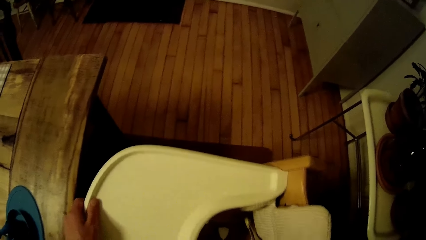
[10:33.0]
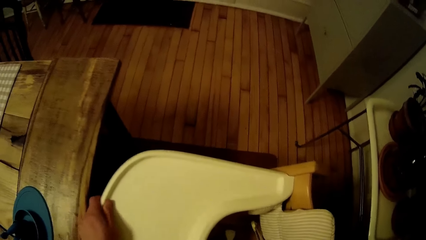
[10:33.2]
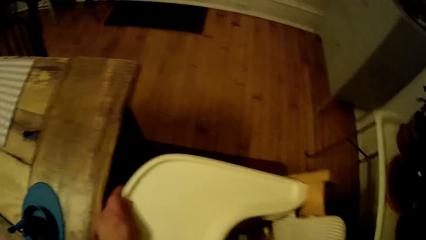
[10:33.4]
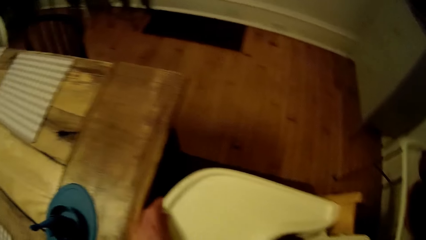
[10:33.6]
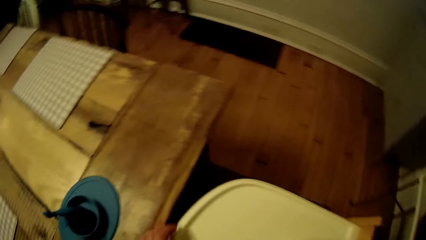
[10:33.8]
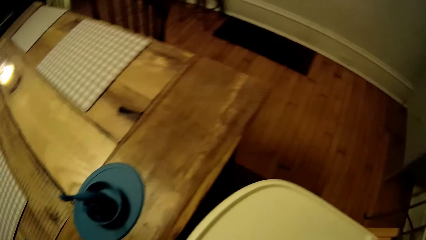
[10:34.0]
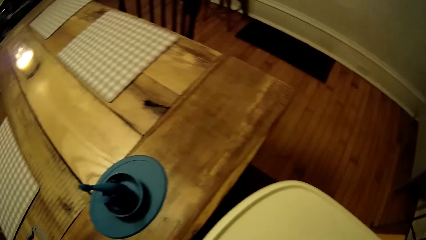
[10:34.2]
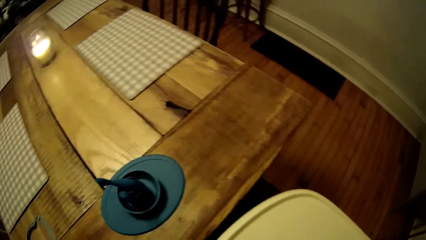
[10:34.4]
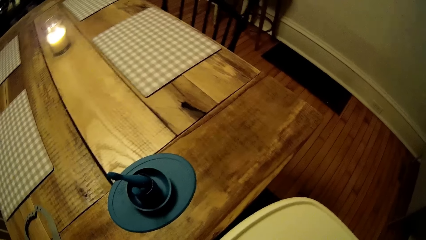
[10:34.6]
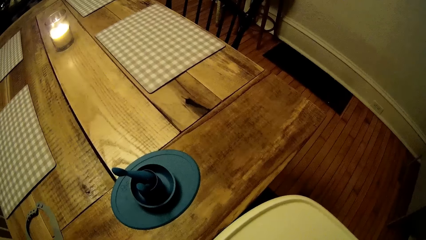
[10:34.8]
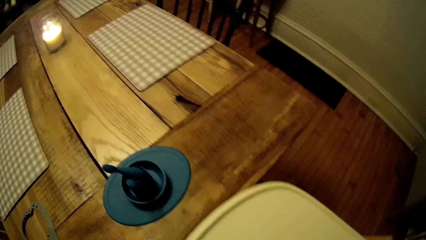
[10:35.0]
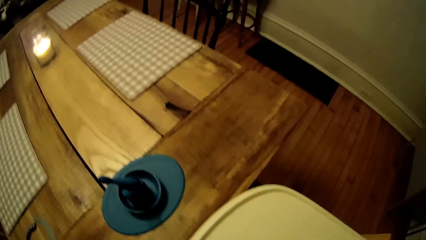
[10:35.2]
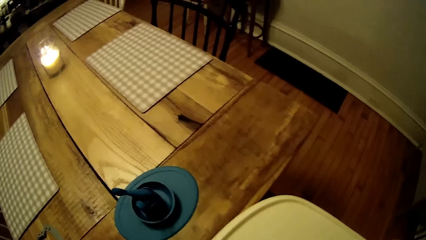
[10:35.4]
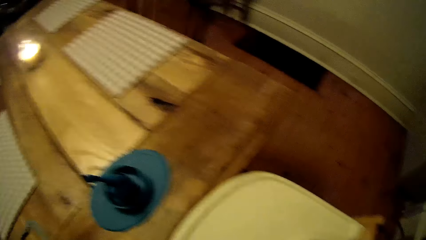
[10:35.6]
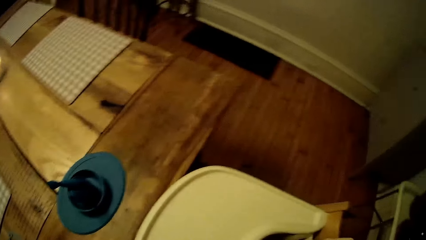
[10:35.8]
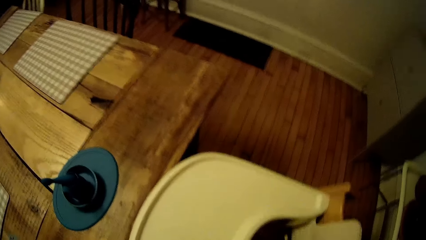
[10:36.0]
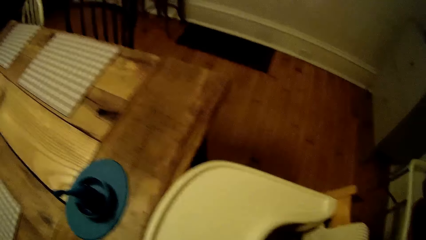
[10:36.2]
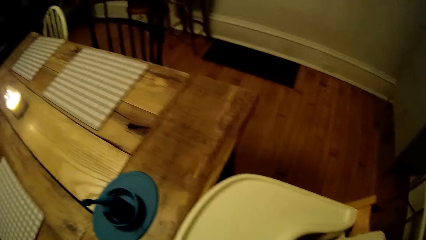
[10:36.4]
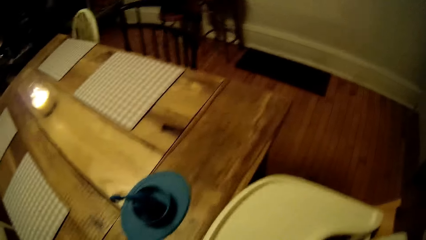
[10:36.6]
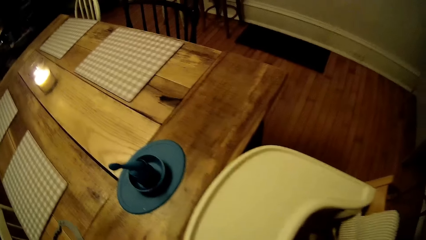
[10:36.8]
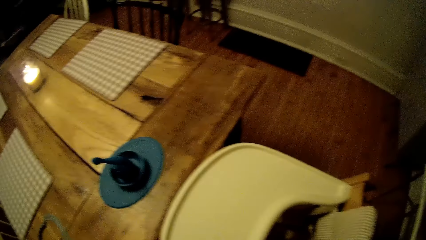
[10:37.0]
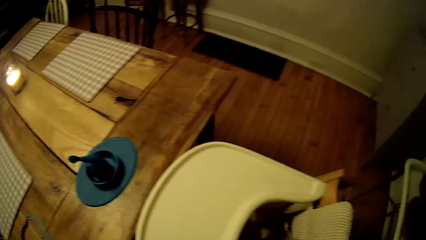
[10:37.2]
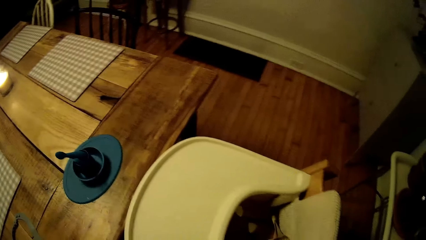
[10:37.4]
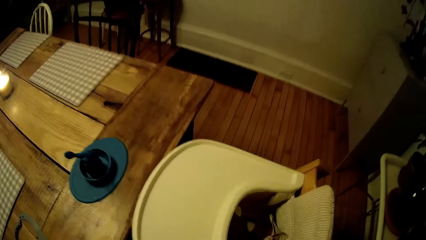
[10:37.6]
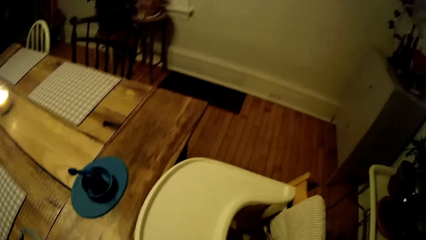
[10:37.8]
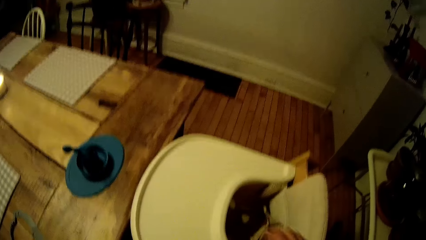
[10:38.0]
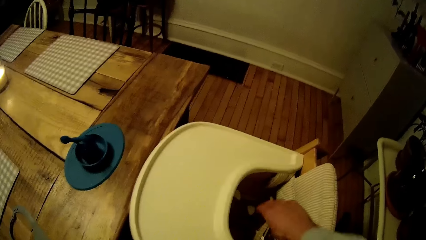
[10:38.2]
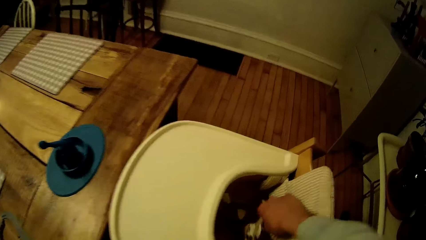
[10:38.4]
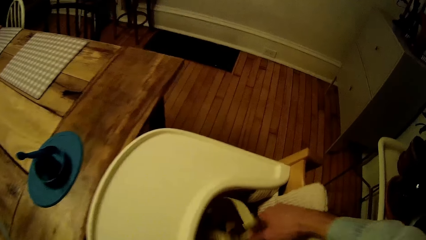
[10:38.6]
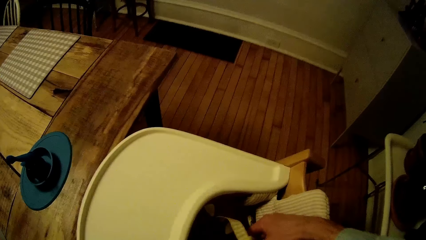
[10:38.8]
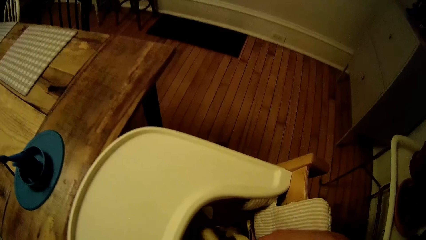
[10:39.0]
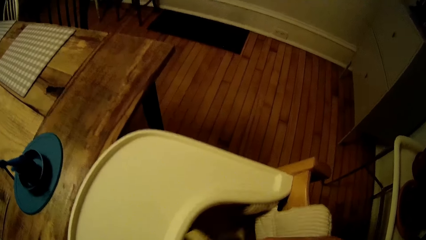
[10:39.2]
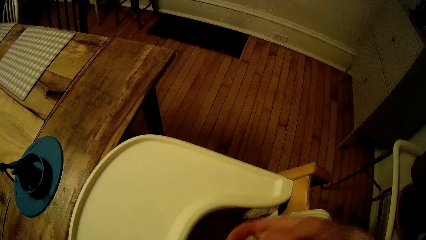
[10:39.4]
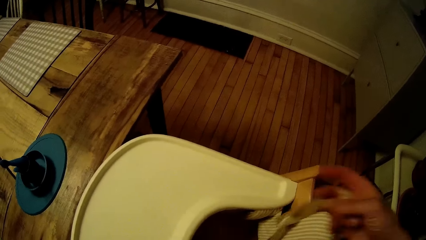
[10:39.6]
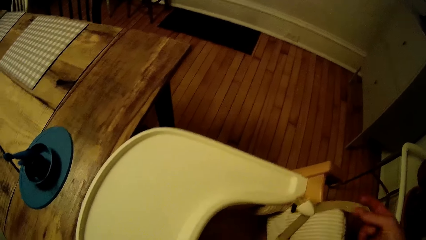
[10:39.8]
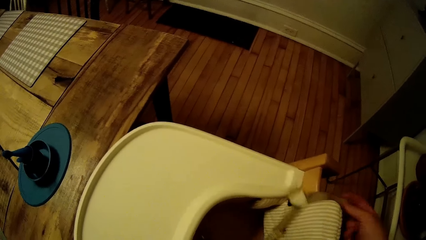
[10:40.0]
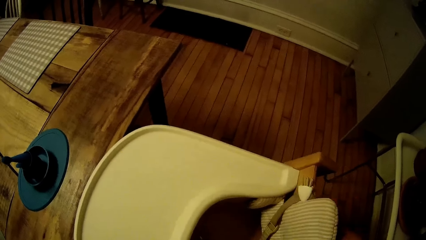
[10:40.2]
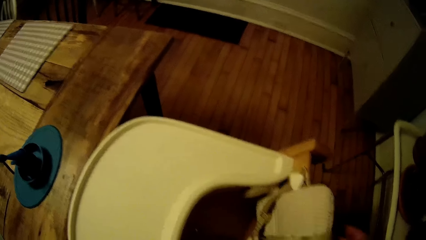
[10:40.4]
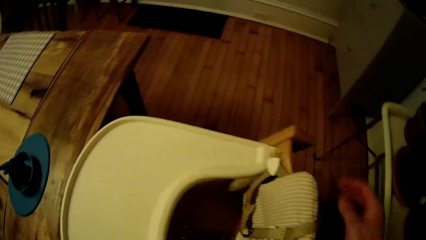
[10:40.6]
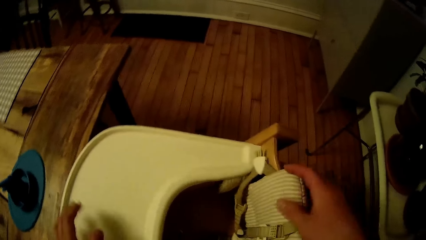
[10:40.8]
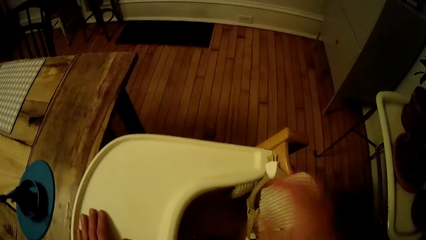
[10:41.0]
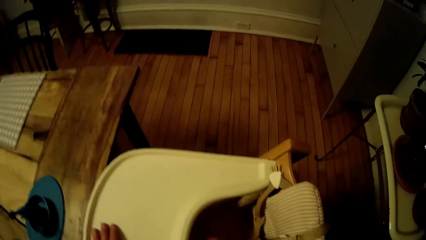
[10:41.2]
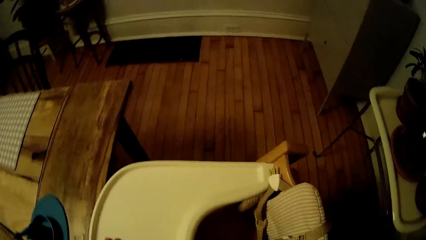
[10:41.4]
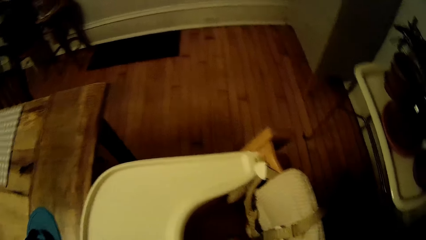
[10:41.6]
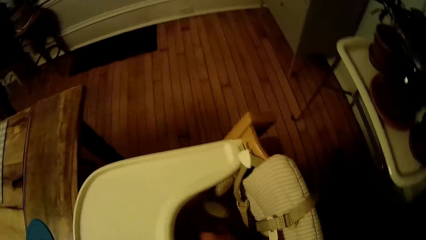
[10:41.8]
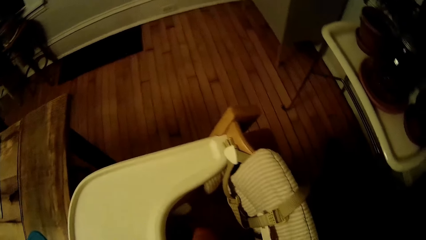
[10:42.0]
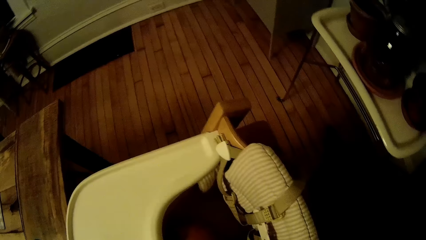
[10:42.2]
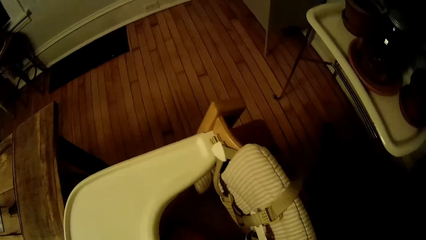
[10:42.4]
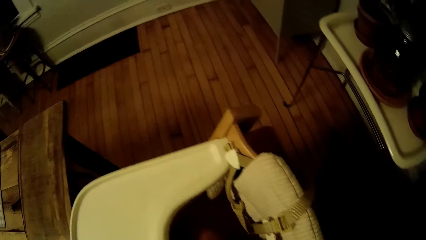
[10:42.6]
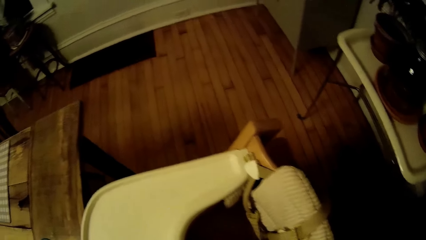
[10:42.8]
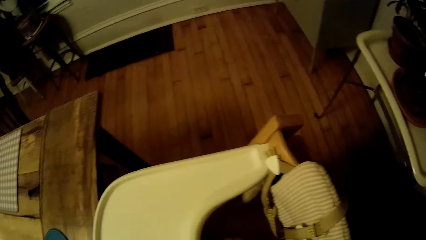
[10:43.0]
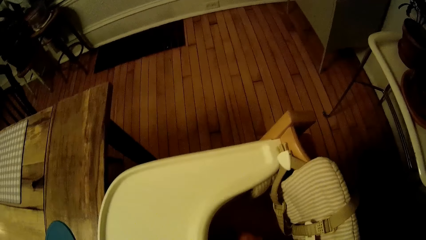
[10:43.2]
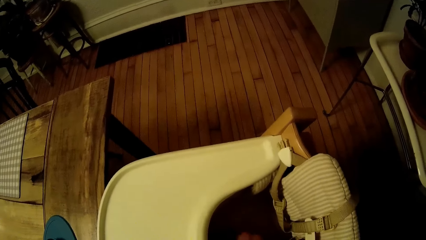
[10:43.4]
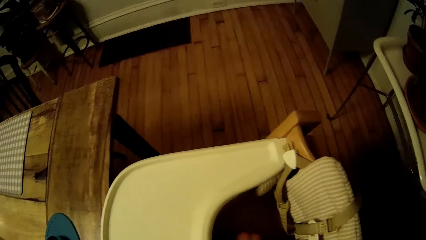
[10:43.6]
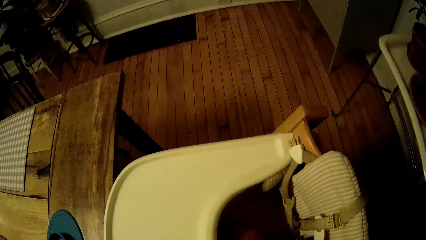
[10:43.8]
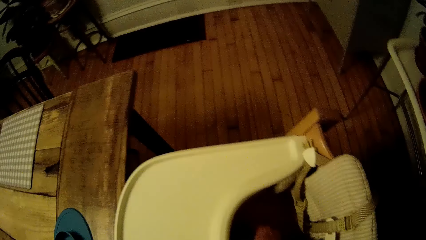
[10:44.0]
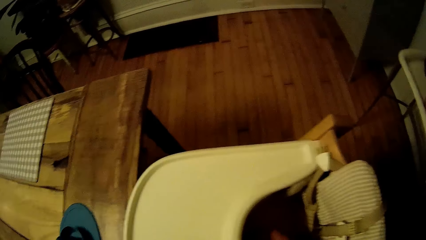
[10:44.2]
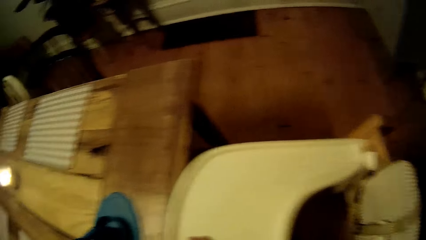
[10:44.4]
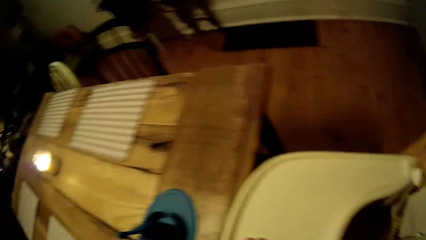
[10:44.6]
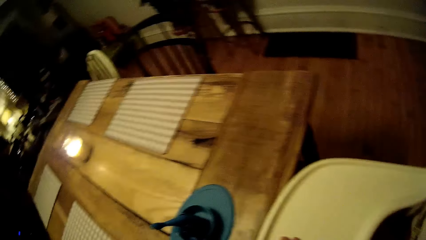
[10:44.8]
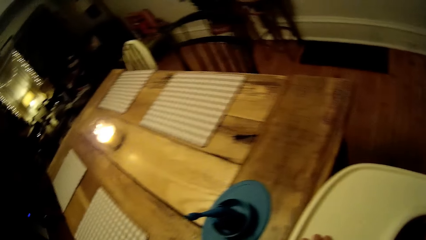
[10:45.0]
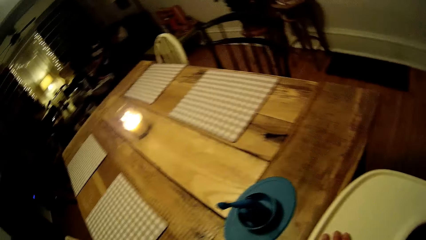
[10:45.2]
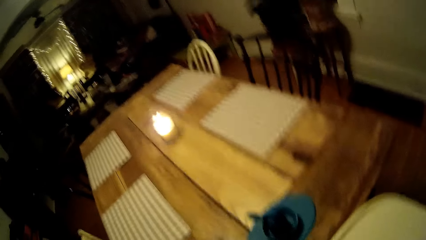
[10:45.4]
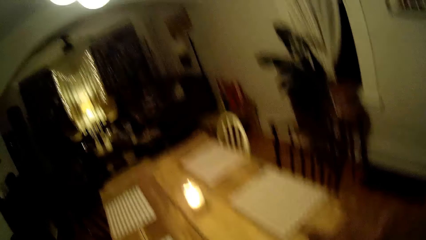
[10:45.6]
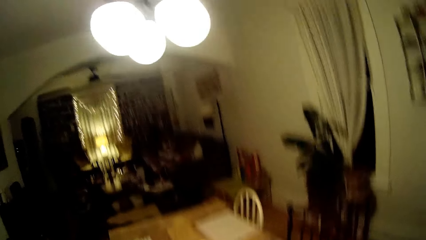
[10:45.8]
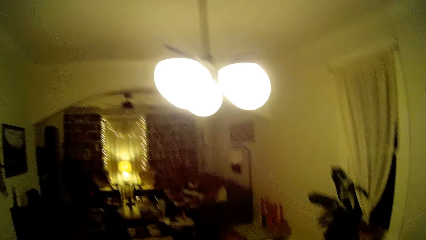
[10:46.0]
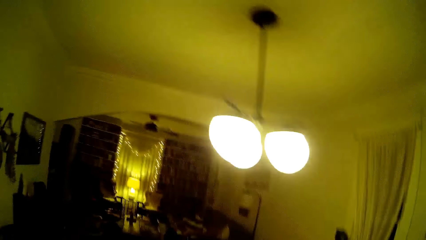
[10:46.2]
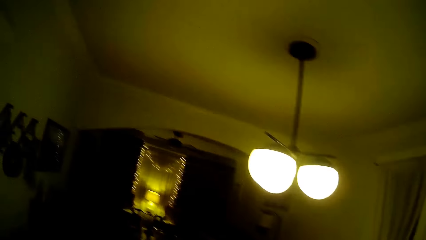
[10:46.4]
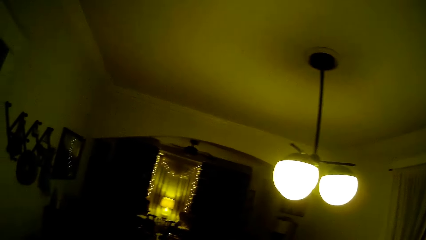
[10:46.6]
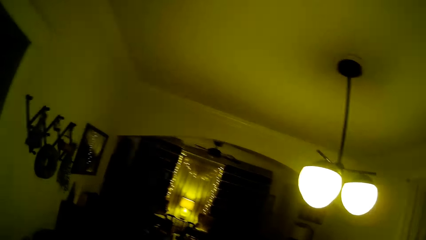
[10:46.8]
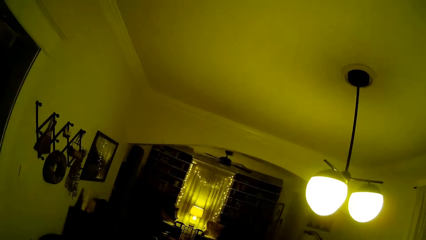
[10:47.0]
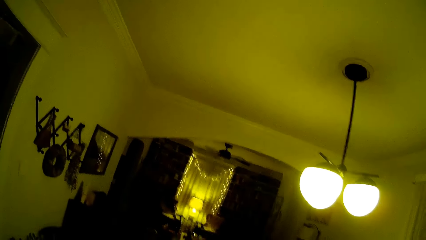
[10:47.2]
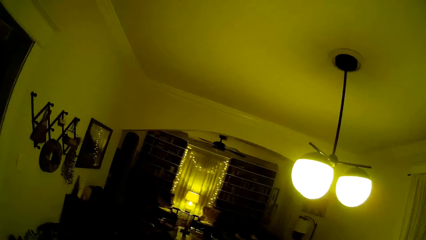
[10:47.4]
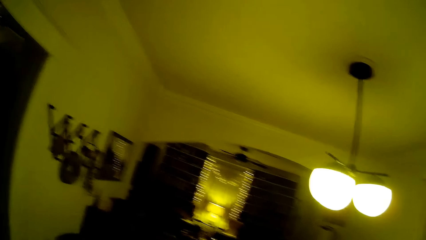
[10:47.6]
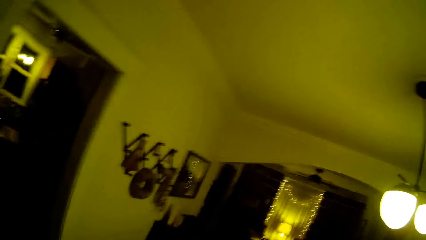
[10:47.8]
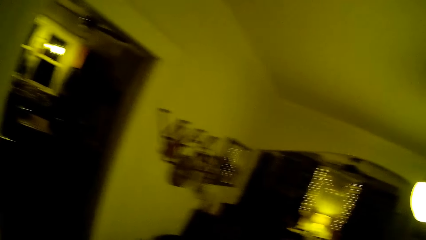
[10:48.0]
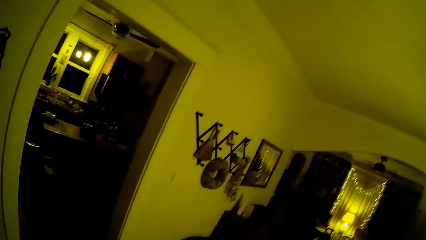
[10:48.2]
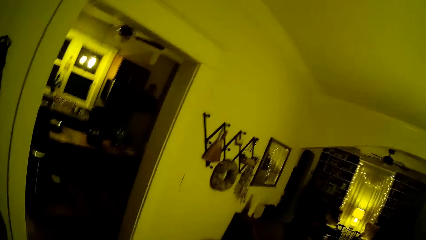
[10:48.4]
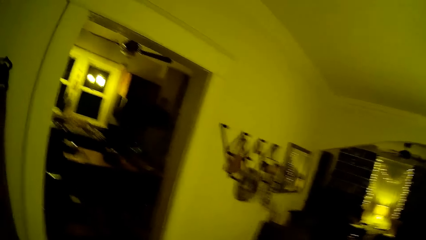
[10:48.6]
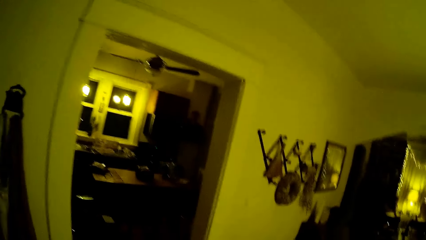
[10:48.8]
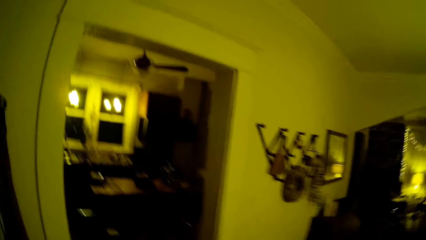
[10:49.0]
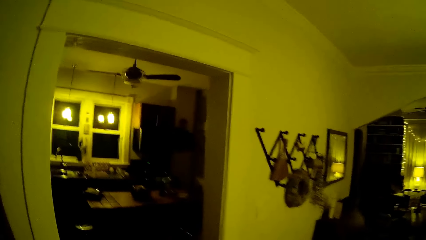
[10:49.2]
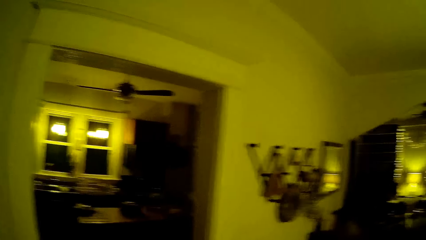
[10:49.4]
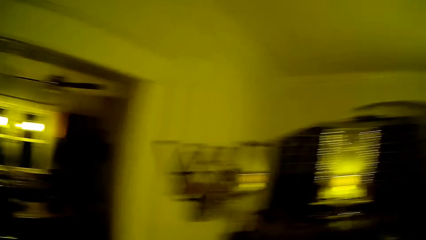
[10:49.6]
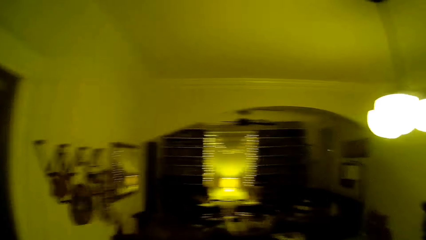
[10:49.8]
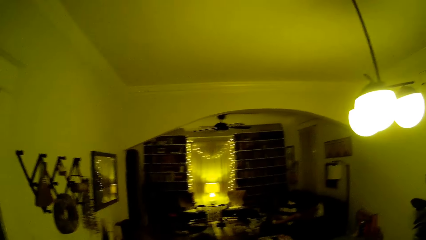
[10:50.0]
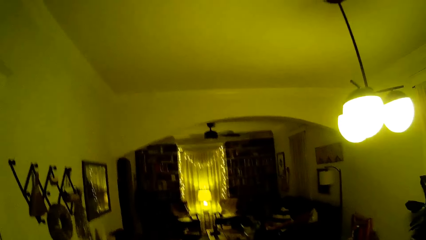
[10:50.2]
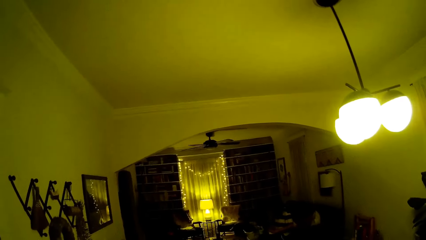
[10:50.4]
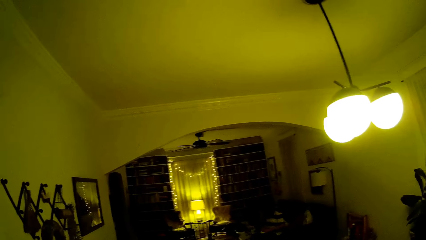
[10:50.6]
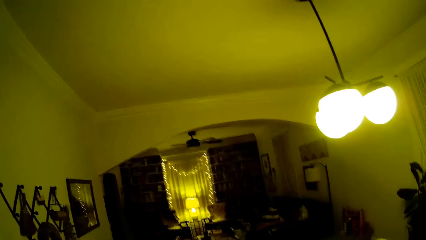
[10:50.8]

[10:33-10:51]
The camera wearer moves a belt of the chair behind it with his right hand. He interacts with the woman. He looks around the house.
